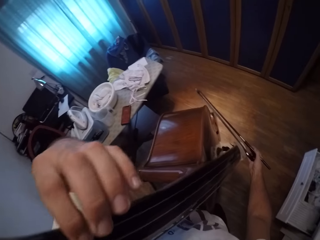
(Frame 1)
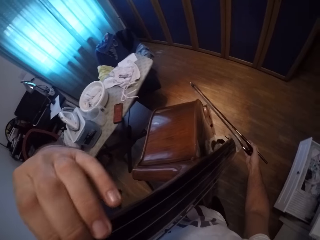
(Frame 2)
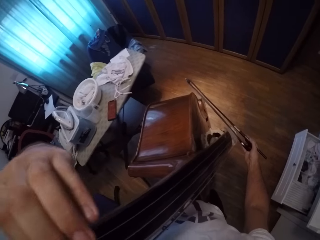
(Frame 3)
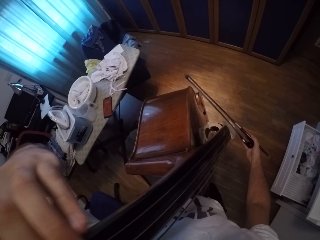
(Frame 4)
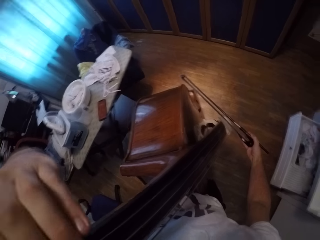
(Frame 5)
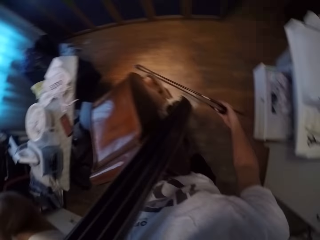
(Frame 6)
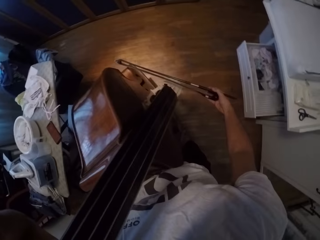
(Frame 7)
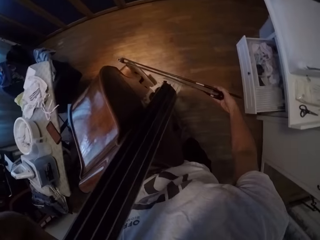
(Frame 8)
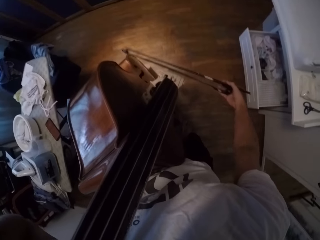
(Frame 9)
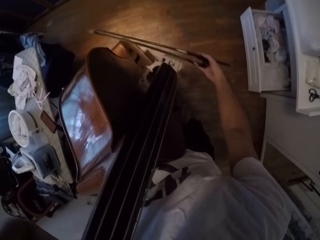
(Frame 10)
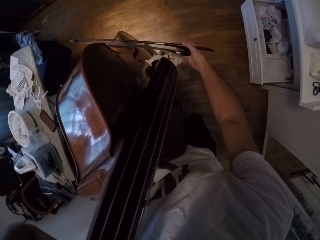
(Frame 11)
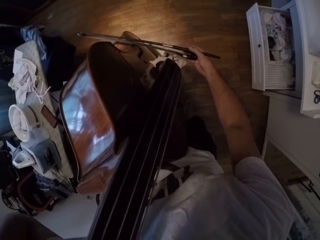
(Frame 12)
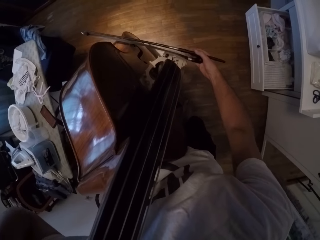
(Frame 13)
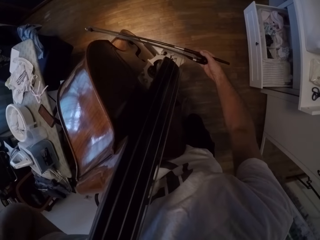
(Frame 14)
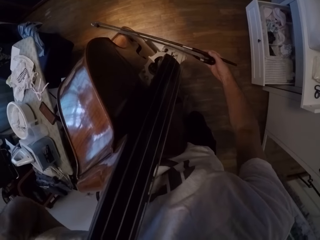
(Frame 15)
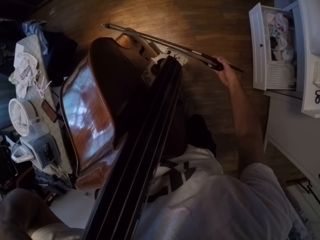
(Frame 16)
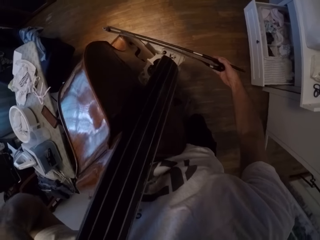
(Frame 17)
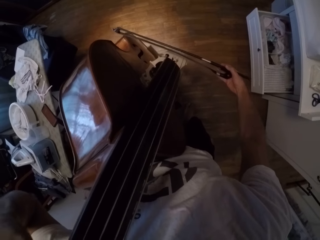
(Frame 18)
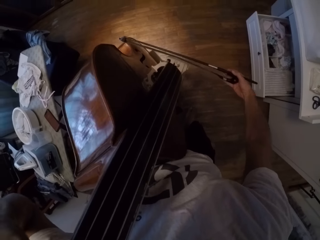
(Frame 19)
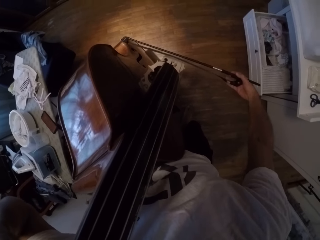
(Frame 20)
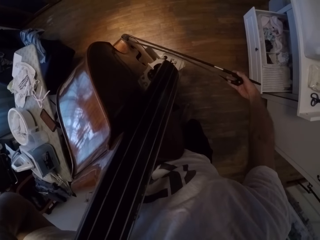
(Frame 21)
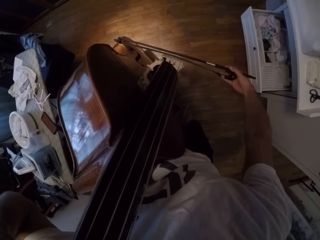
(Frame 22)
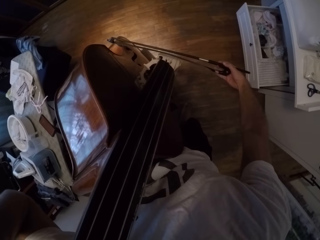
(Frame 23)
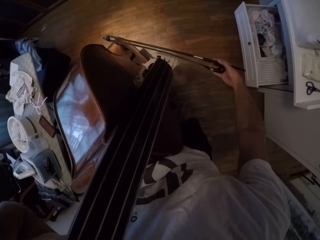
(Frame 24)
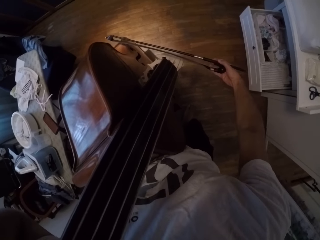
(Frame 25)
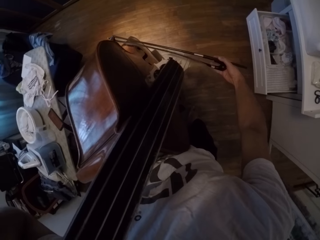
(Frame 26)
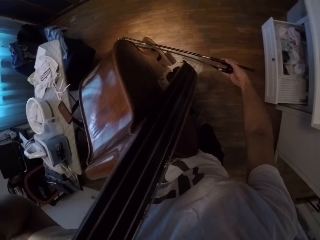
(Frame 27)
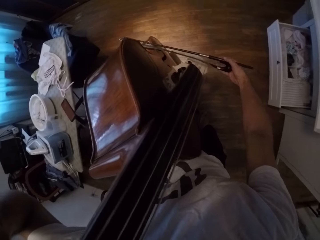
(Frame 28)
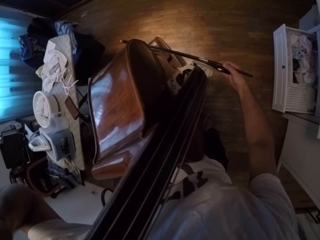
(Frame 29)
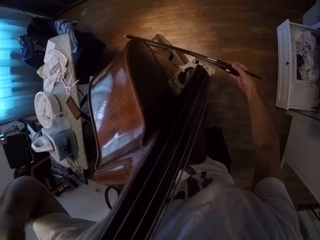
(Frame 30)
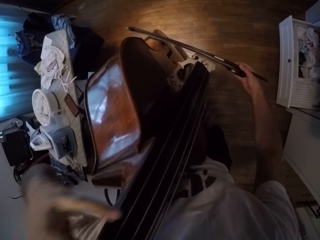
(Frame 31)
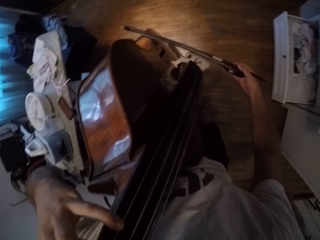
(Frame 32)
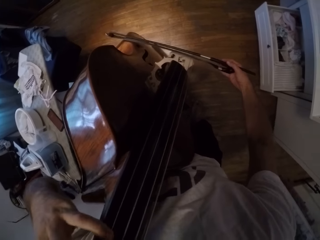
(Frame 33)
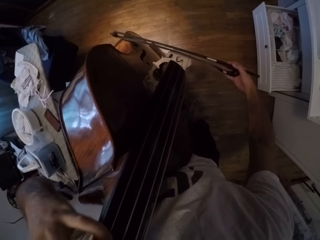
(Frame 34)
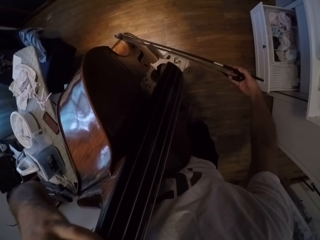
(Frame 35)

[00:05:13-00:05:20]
The camera wearer plays a cello.

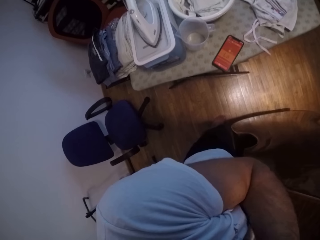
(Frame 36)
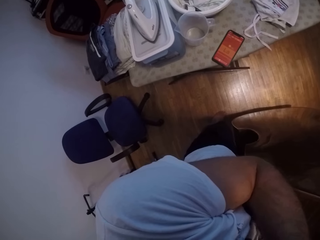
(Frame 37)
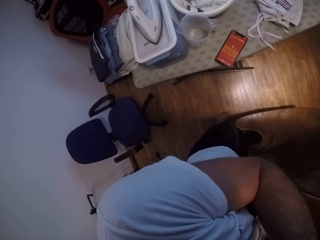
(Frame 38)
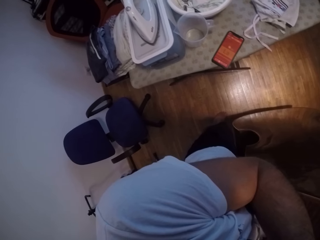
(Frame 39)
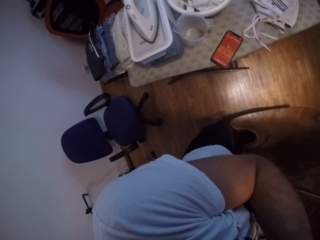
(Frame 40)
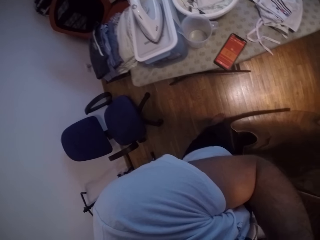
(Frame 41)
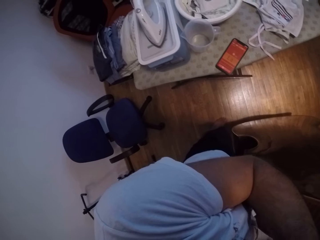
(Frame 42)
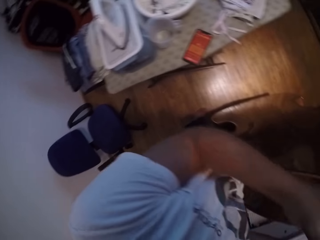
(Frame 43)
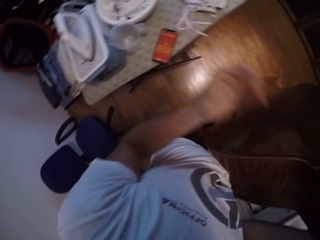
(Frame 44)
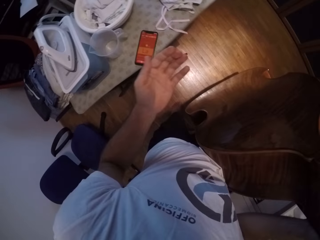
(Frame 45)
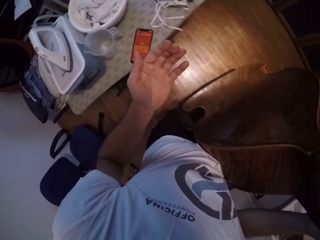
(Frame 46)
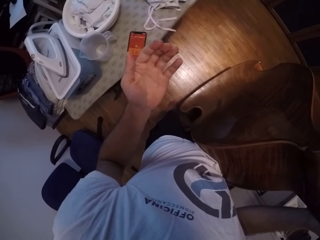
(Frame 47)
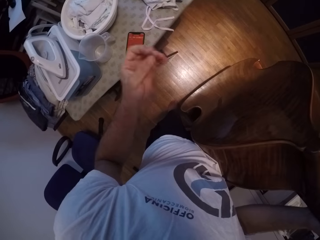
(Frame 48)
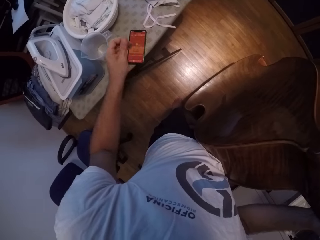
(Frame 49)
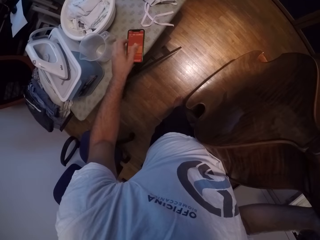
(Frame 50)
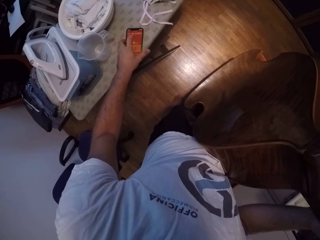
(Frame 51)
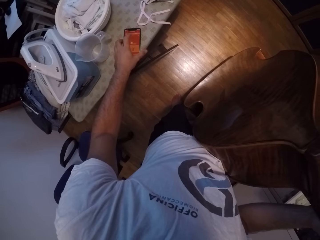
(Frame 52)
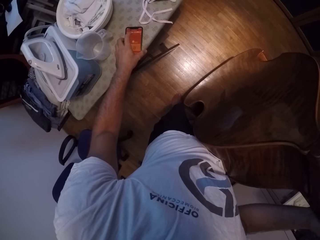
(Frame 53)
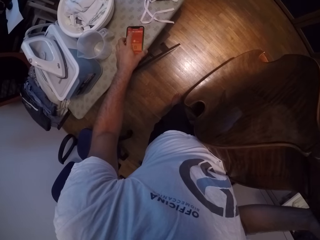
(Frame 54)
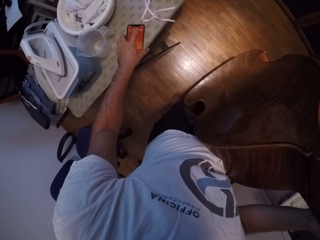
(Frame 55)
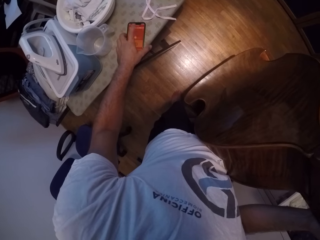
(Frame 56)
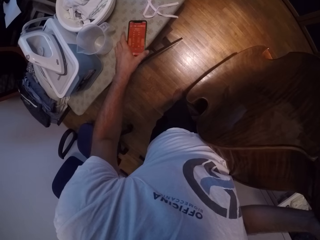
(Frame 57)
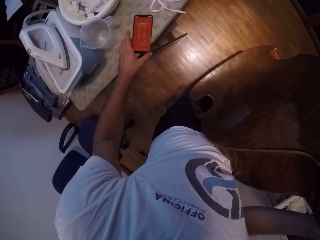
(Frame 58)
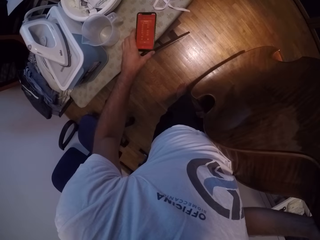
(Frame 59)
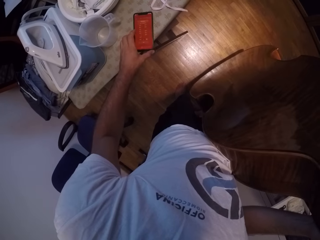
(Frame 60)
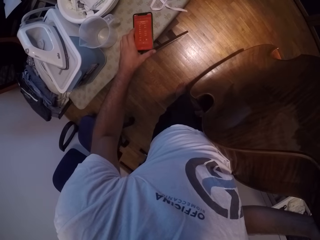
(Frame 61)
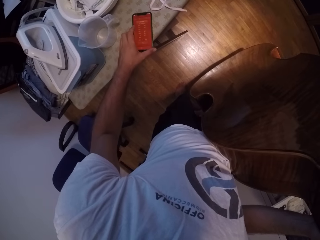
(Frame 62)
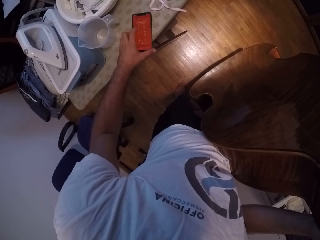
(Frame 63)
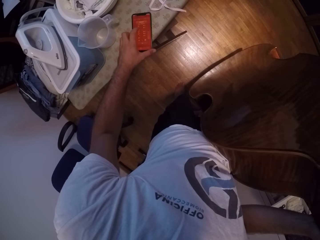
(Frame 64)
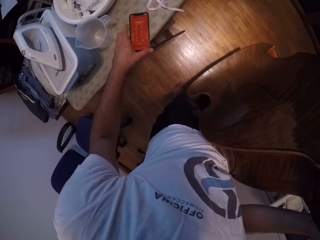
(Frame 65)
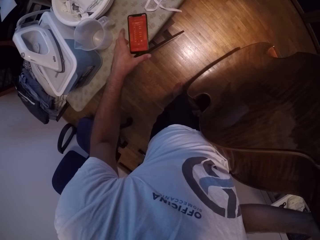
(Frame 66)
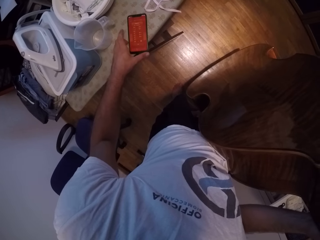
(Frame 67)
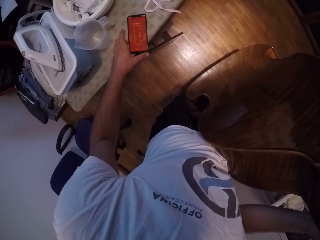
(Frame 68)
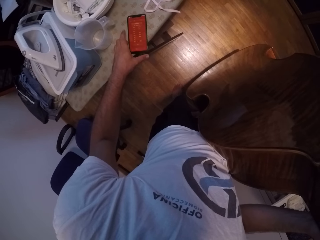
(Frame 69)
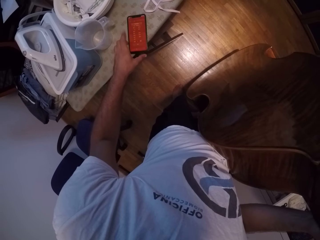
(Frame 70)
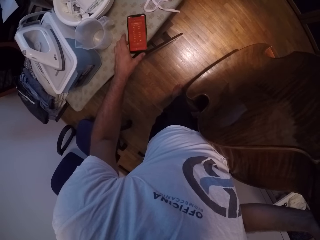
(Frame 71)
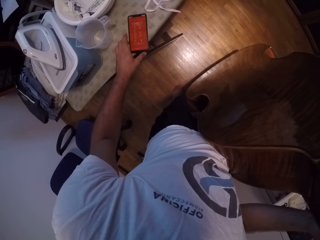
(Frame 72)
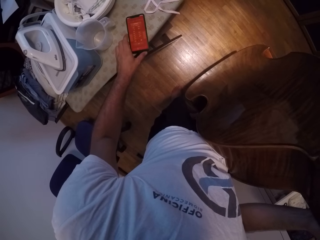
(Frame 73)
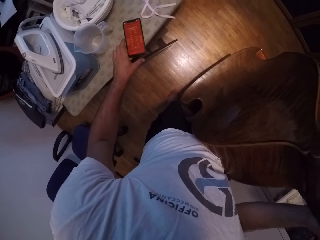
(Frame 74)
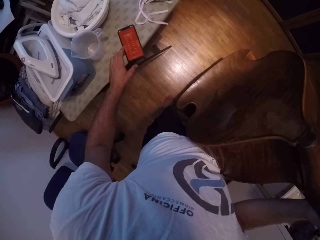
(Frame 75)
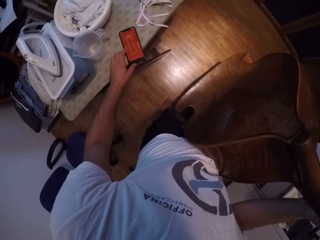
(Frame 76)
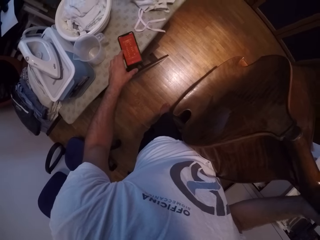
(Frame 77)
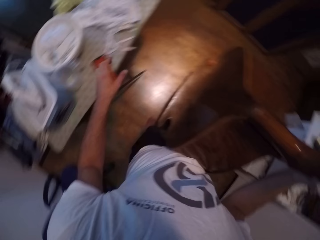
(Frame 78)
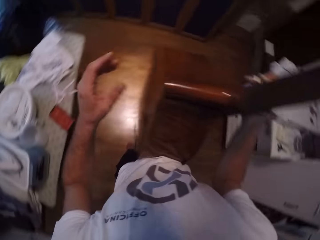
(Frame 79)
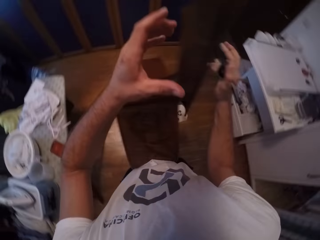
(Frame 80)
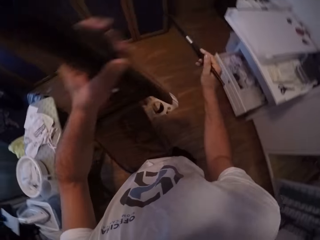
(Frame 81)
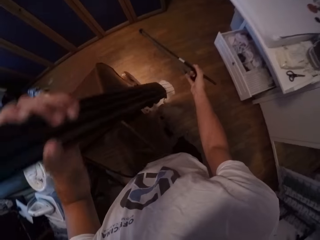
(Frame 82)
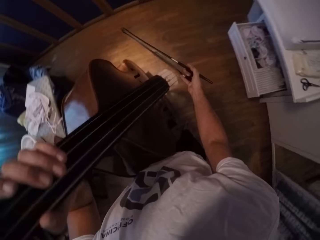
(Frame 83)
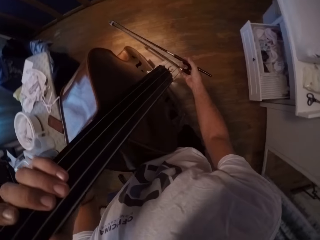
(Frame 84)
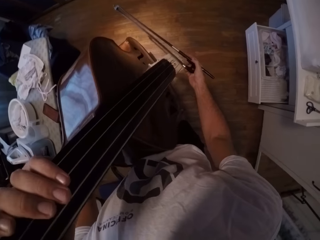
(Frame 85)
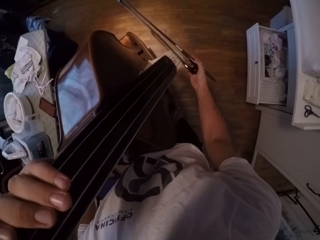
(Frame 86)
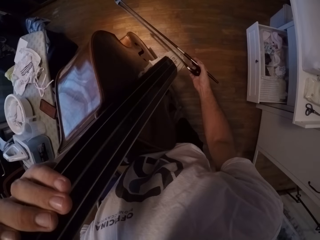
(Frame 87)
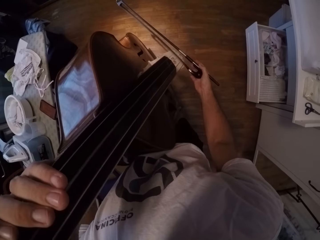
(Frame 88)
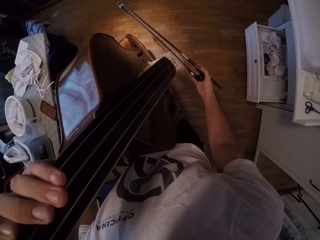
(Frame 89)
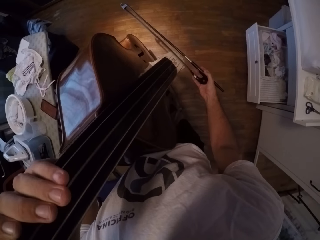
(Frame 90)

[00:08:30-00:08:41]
The camera wearer looks at the hand. They operate the phone. They play a cello.

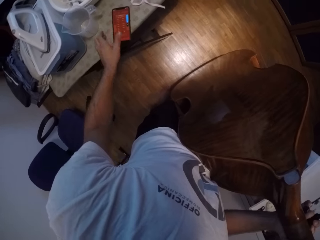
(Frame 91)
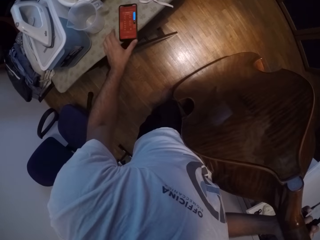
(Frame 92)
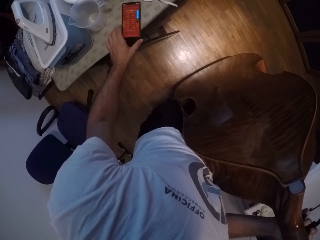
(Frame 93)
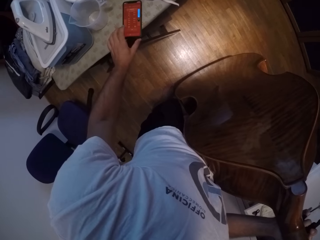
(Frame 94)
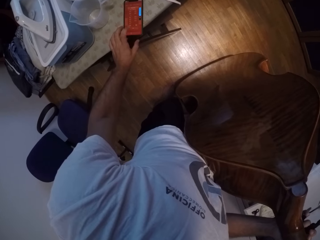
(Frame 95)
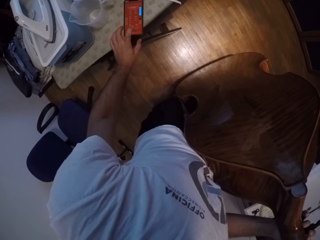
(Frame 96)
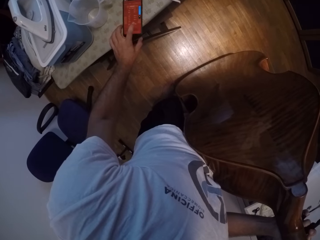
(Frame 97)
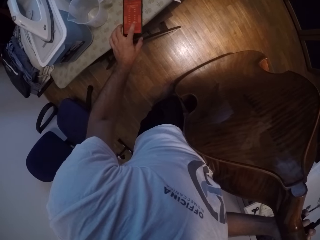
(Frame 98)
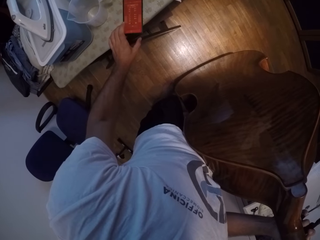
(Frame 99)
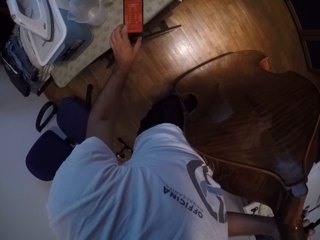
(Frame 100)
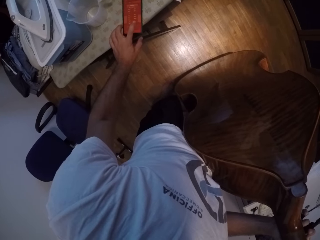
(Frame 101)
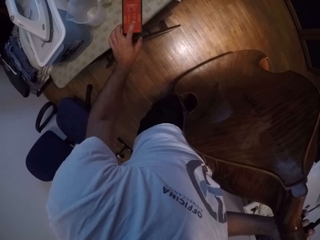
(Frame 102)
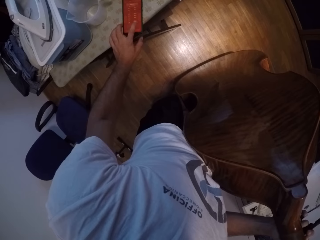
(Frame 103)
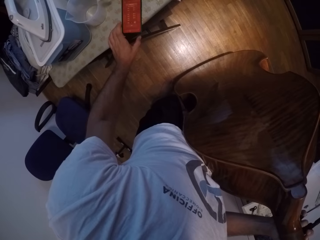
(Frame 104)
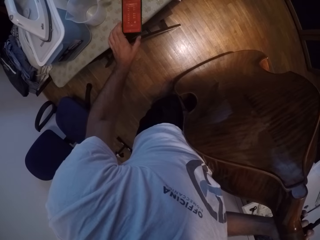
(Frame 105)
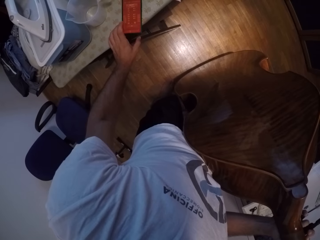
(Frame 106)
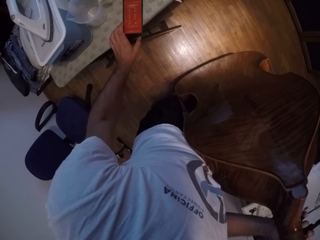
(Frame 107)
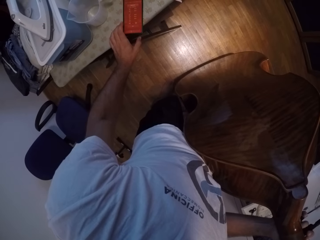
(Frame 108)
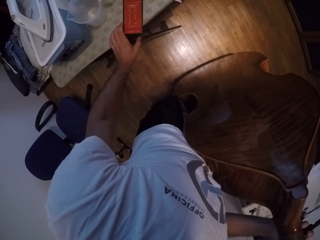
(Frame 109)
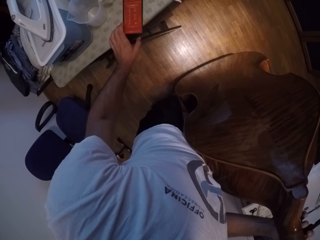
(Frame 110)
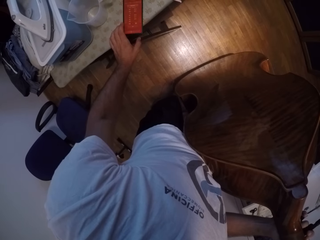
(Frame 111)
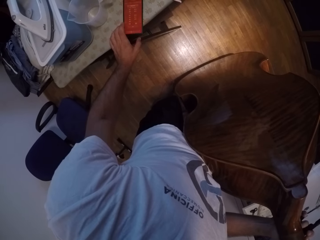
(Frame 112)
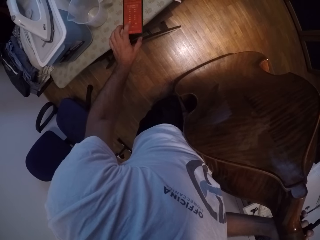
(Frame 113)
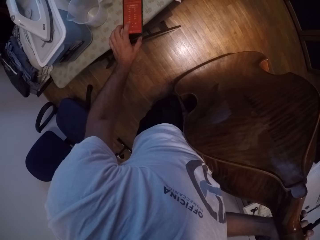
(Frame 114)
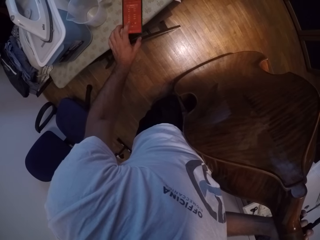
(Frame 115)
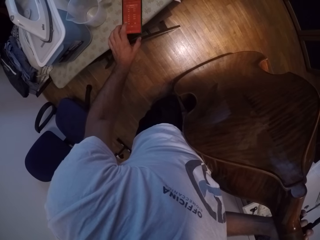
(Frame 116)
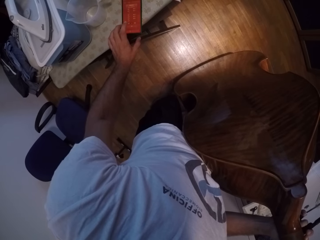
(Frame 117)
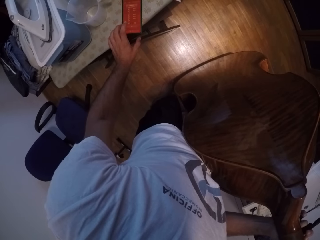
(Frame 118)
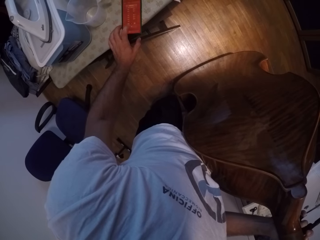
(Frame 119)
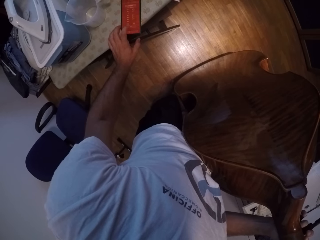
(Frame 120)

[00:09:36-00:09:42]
The camera wearer operates the phone.
